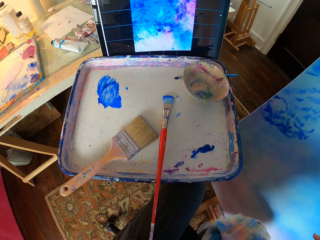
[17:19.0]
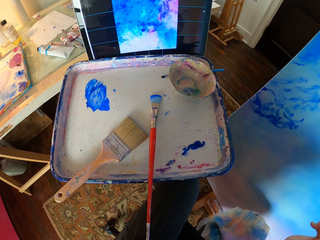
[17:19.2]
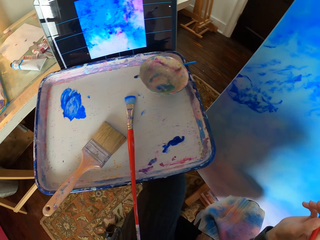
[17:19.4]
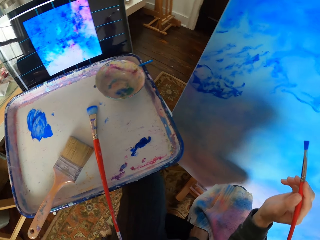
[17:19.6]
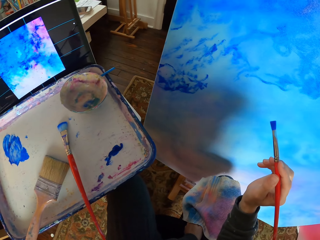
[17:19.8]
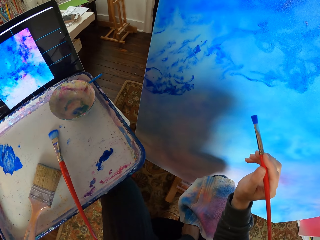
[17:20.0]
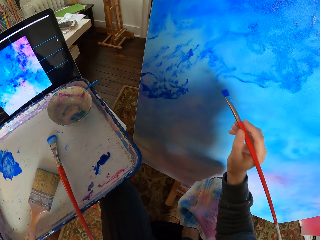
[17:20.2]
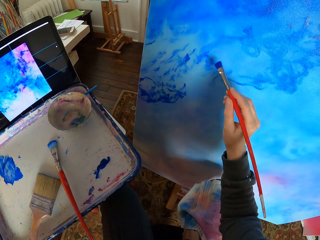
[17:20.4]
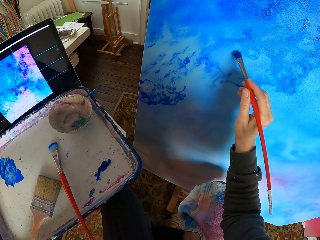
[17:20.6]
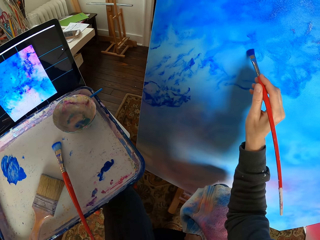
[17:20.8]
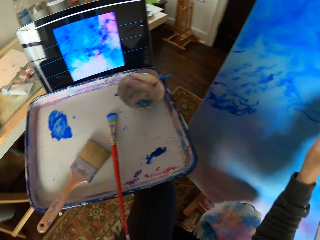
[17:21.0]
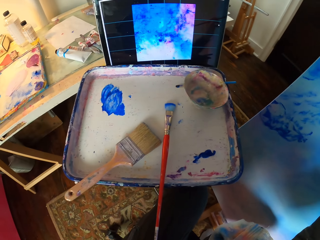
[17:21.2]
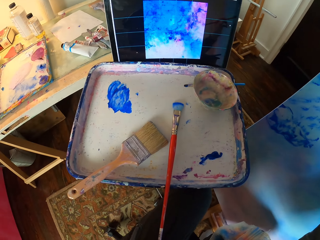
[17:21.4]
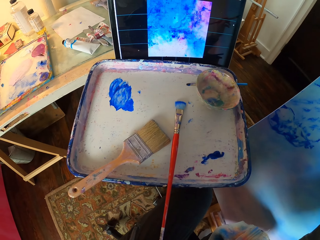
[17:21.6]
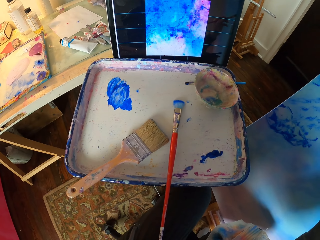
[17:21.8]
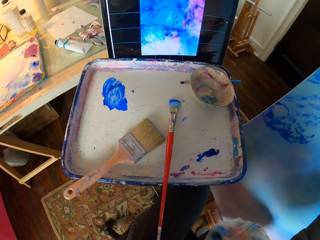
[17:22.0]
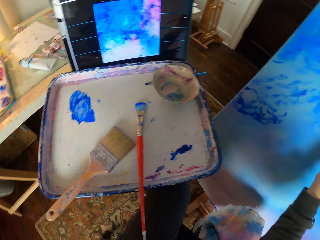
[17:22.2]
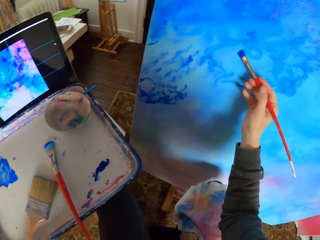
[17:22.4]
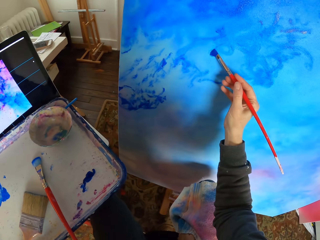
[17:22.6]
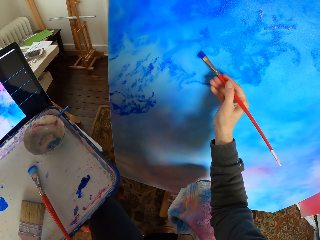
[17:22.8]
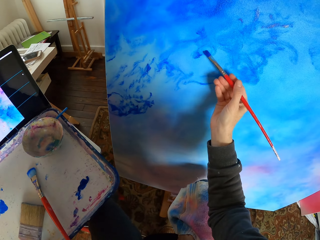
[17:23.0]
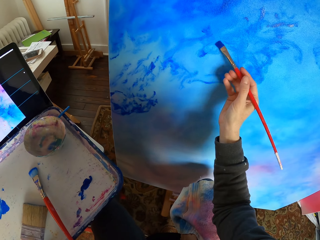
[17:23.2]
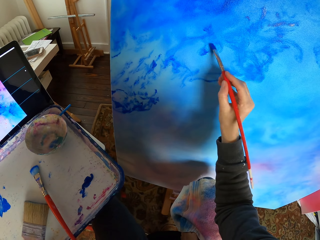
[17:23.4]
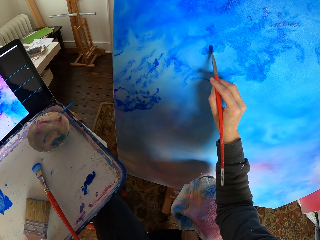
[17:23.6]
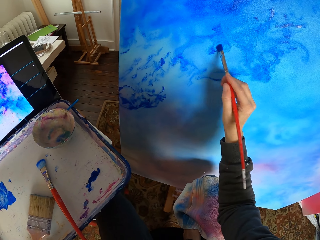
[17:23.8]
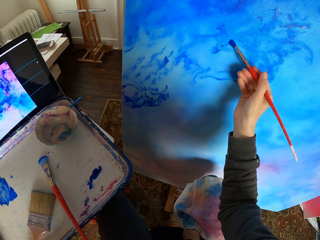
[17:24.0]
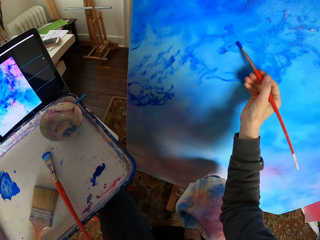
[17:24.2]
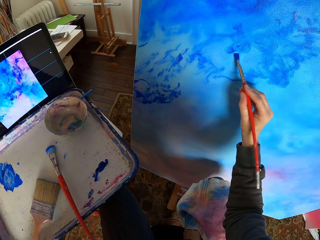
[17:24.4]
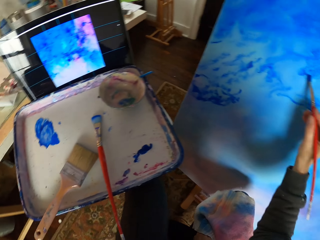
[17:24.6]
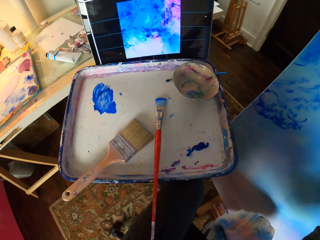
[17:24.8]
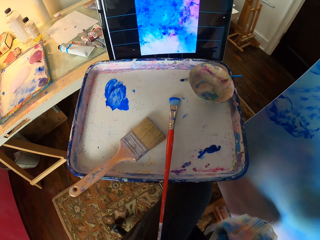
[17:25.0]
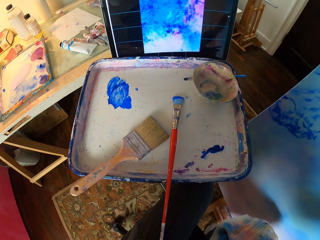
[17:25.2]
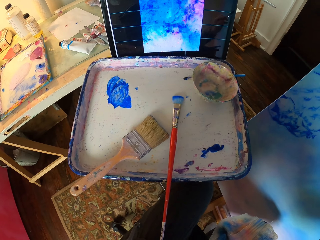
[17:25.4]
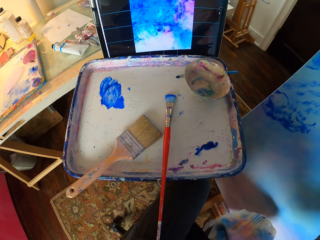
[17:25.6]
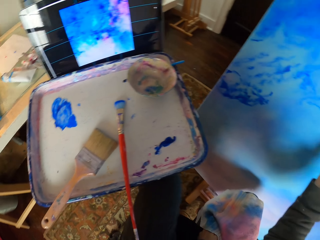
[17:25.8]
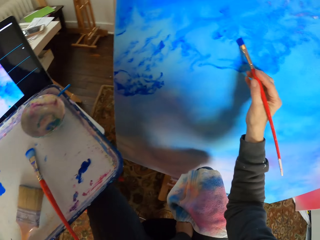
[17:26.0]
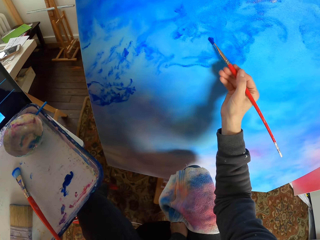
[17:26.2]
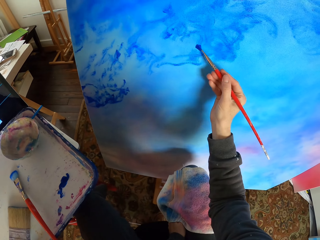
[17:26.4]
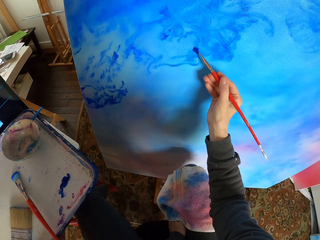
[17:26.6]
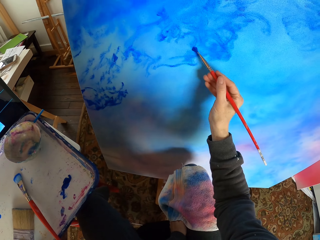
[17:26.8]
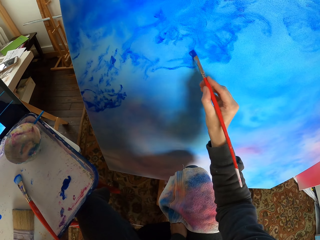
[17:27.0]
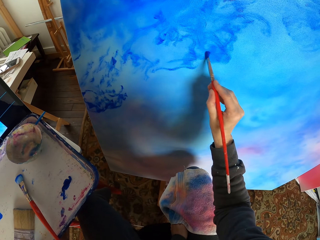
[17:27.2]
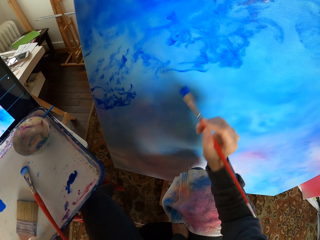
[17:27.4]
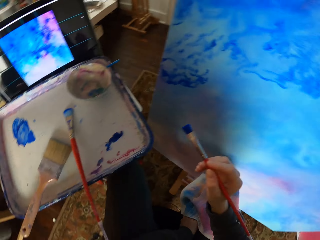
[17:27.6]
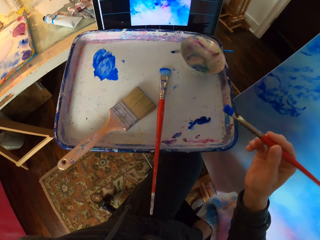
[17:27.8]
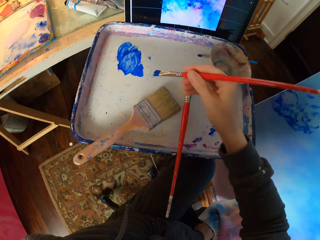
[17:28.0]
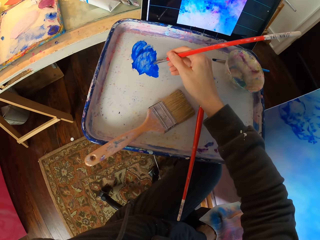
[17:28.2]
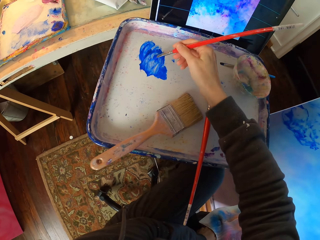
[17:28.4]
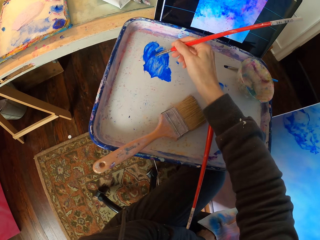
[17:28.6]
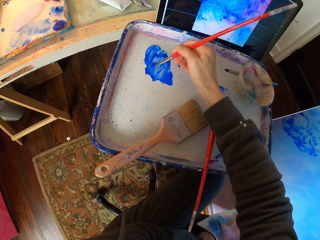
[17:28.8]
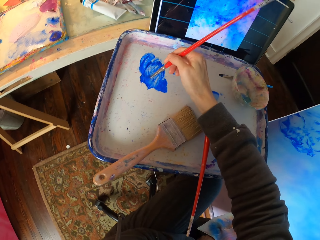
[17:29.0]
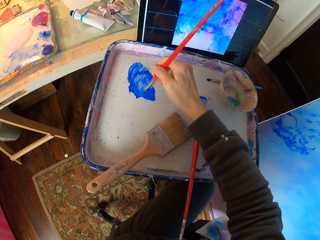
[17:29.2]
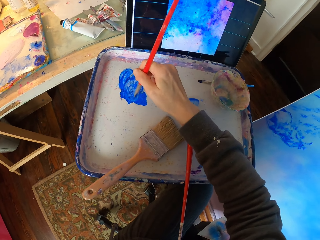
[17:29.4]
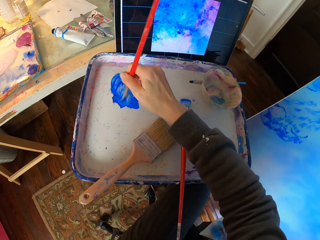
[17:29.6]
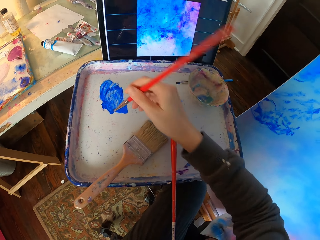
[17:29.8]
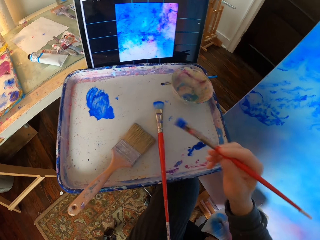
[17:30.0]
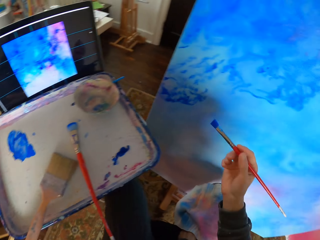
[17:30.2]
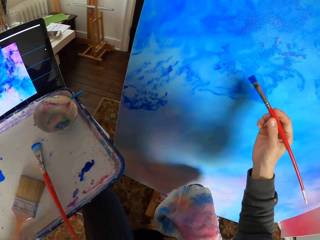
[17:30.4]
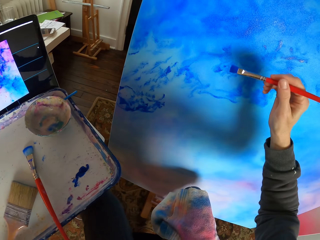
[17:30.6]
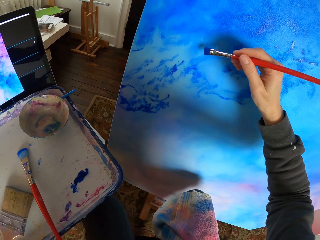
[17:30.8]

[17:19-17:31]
The camera wearer paints art with the brush on the board. They look at the screen. They paint art with the brush. They apply paint on the brush.

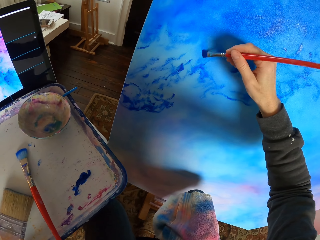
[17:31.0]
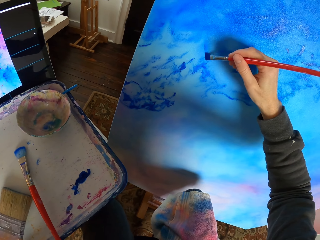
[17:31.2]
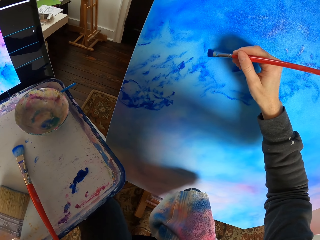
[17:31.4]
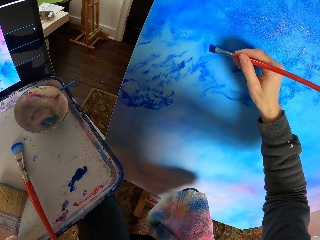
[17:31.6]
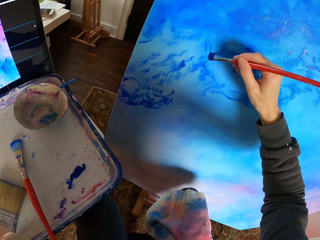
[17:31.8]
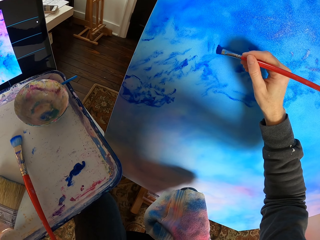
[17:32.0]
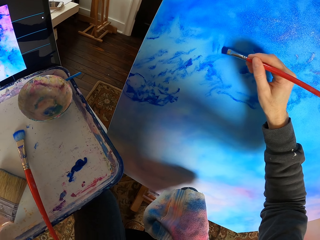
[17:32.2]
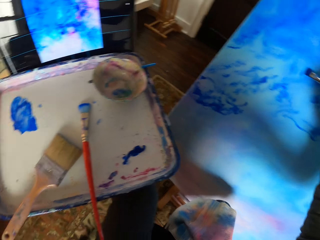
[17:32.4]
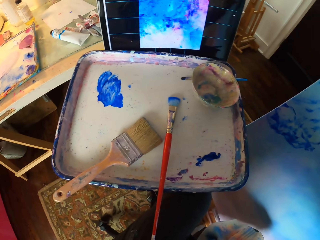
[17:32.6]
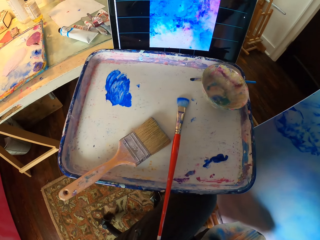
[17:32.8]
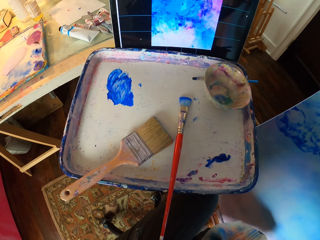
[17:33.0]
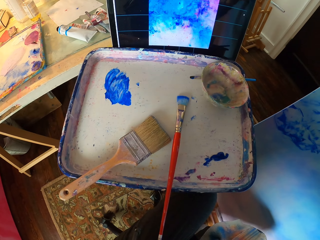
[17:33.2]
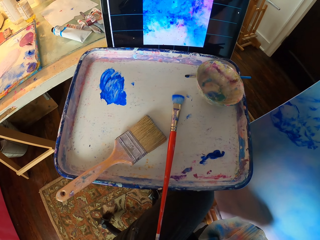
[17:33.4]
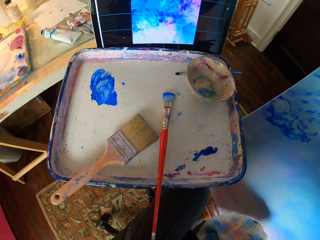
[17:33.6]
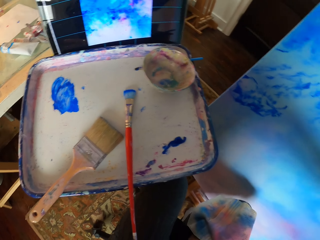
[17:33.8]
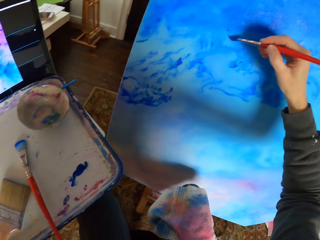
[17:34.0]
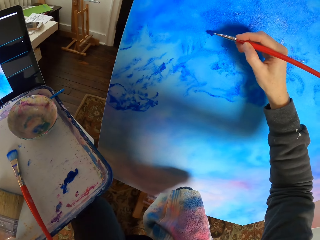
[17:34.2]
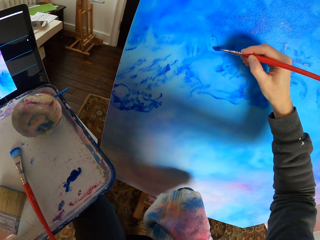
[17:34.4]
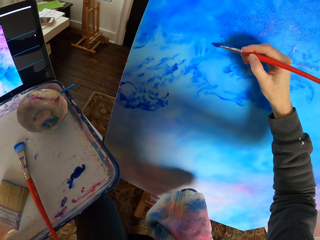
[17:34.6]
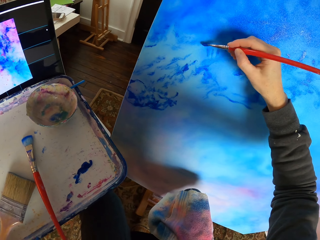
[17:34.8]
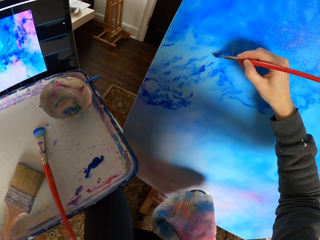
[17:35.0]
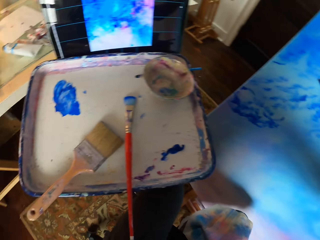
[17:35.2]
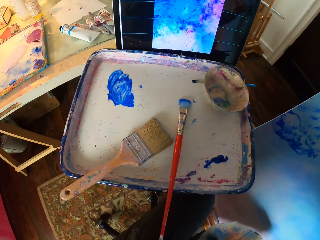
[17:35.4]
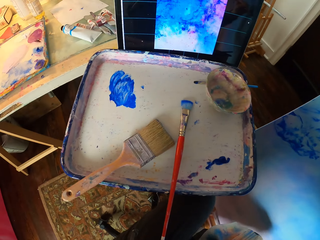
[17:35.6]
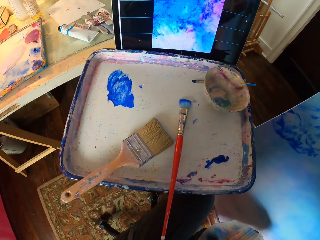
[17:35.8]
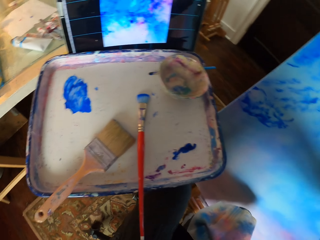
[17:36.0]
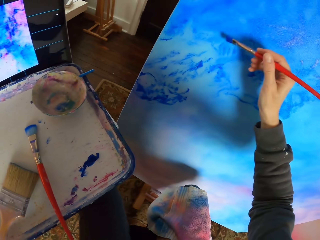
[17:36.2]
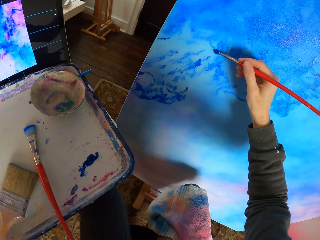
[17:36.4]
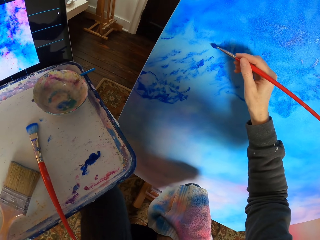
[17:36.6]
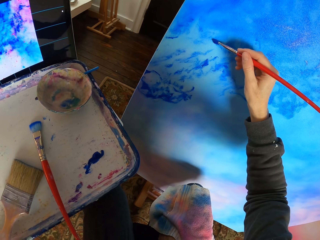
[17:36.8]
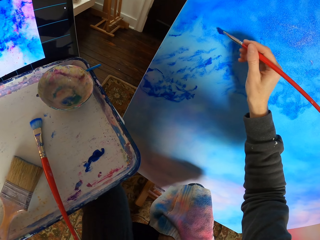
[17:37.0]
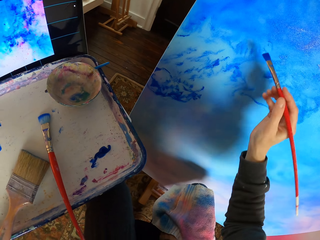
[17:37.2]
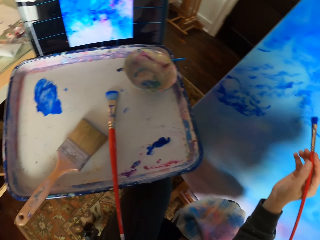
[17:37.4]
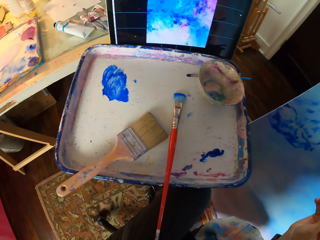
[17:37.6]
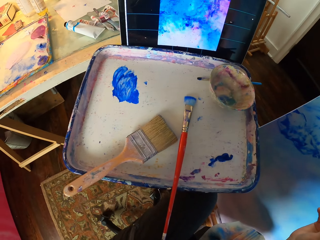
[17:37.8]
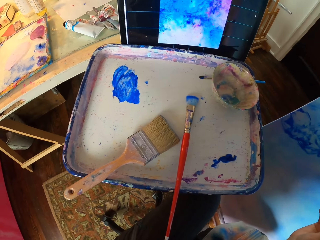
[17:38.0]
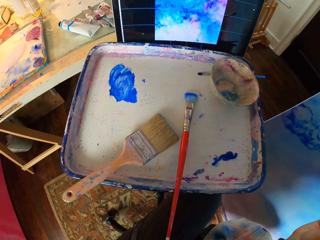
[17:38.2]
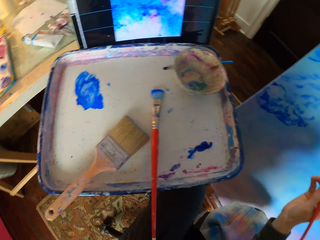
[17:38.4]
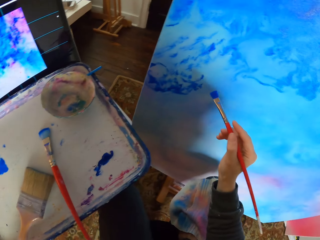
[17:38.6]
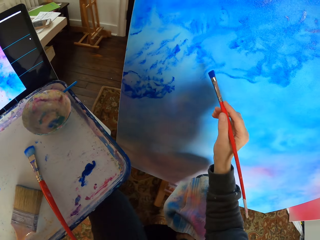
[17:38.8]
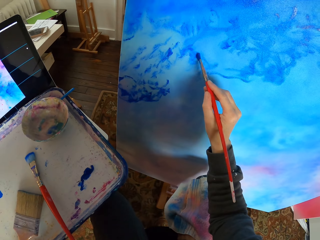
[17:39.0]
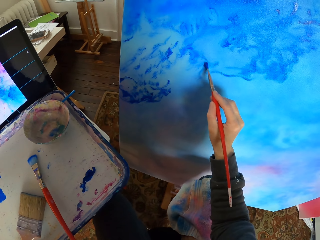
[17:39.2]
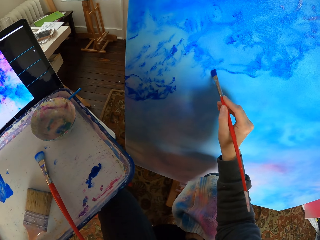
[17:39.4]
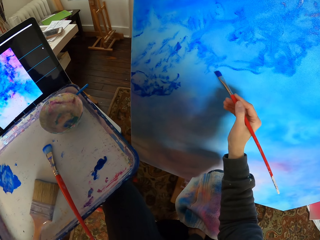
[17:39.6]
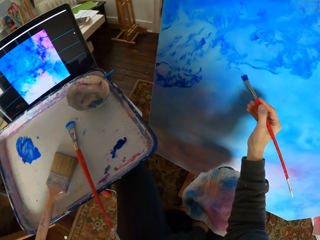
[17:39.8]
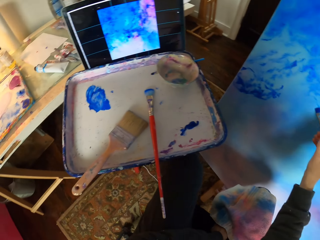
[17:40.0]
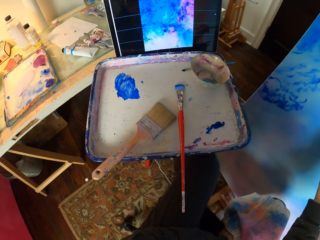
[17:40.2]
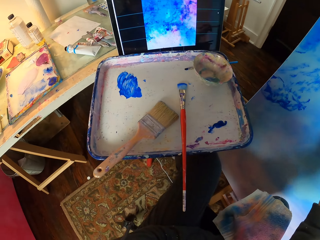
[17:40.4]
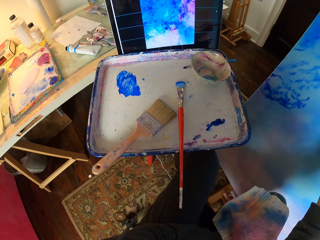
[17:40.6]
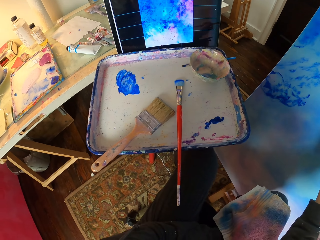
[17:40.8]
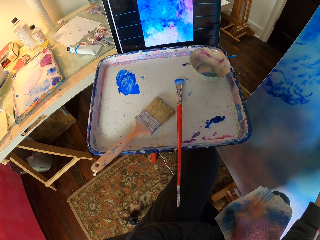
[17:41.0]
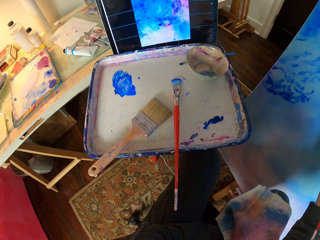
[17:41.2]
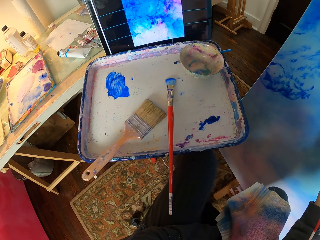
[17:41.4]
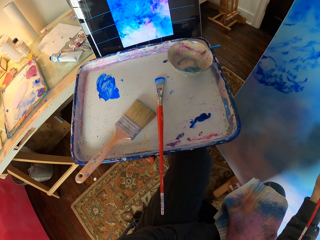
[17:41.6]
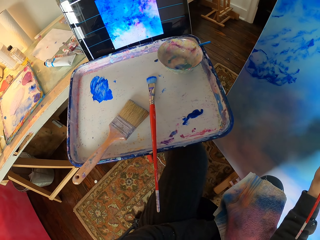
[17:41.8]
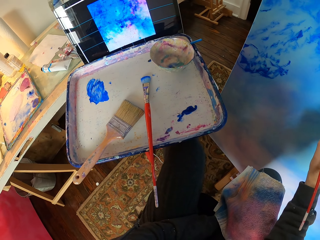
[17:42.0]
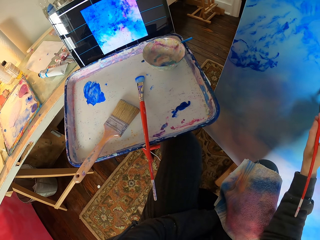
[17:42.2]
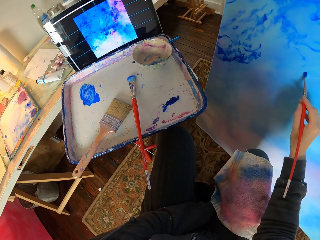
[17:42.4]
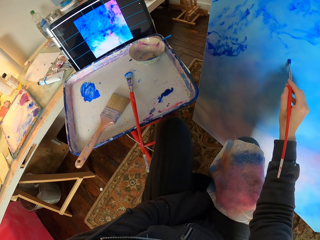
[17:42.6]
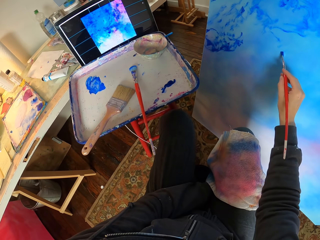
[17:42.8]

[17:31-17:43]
The camera wearer paints art with the brush on the board. They look at the screen. They paint art with the brush. They look at the screen. They paint art with the brush. They look at the screen. They paint art with the brush. They look at the screen.
